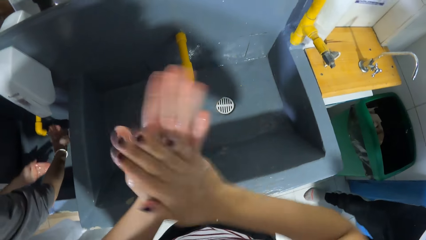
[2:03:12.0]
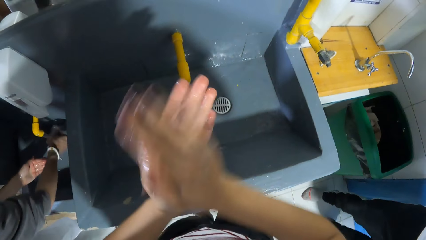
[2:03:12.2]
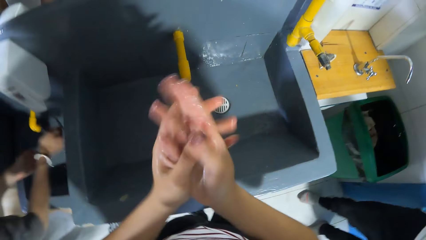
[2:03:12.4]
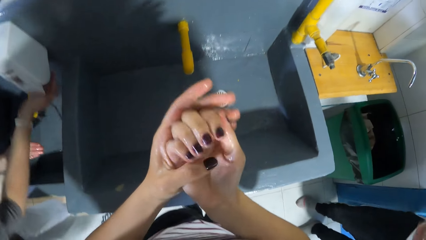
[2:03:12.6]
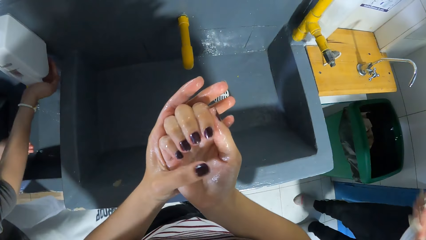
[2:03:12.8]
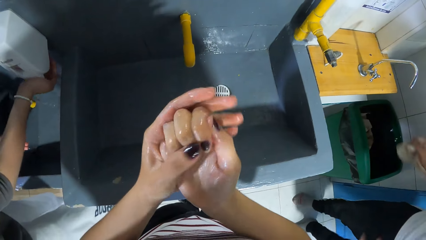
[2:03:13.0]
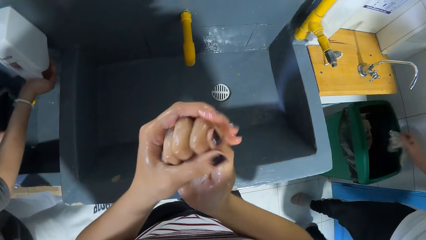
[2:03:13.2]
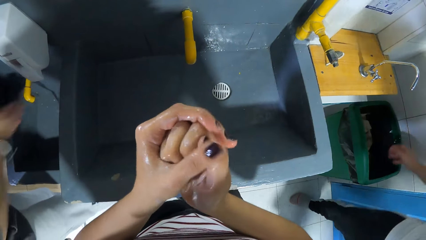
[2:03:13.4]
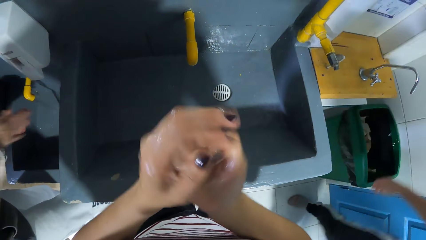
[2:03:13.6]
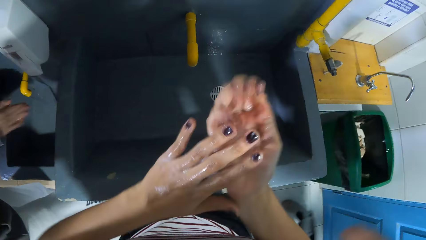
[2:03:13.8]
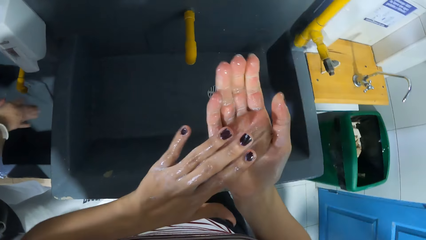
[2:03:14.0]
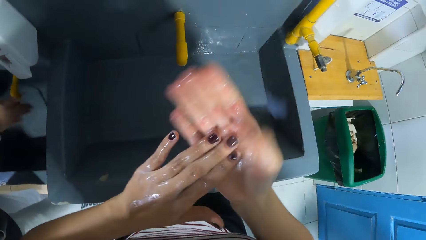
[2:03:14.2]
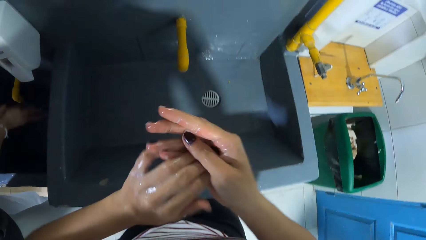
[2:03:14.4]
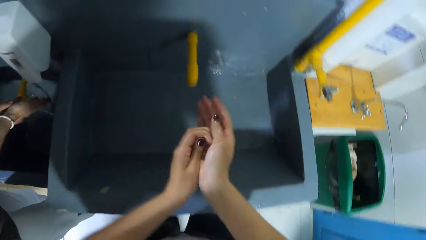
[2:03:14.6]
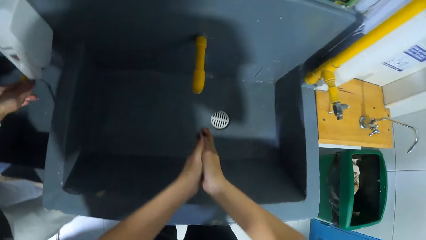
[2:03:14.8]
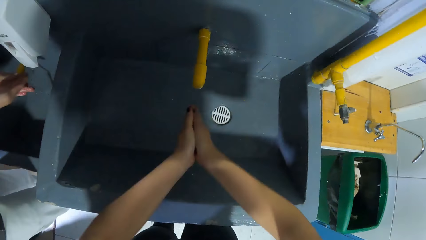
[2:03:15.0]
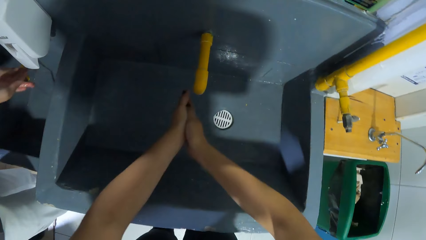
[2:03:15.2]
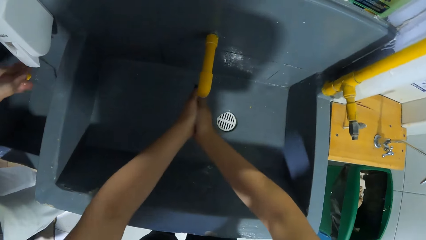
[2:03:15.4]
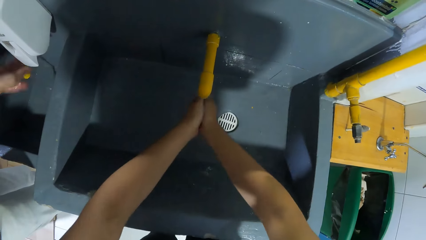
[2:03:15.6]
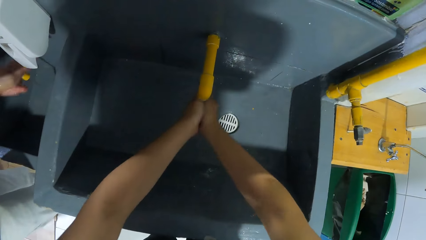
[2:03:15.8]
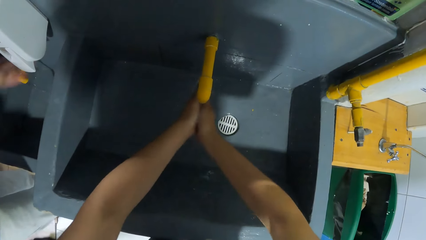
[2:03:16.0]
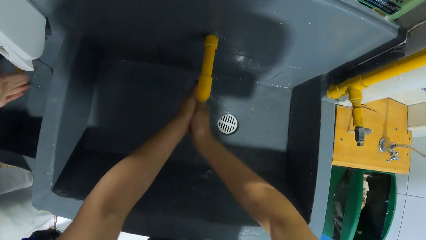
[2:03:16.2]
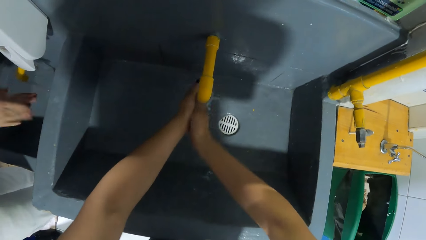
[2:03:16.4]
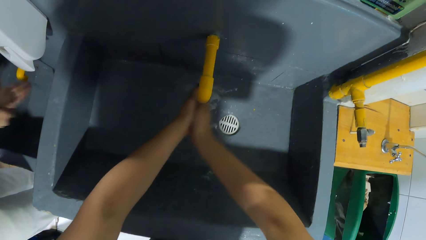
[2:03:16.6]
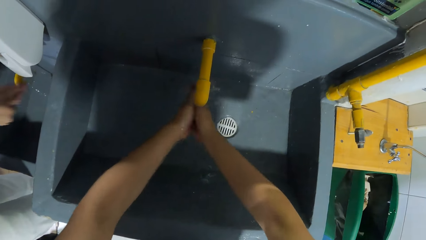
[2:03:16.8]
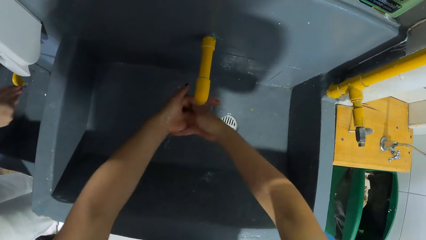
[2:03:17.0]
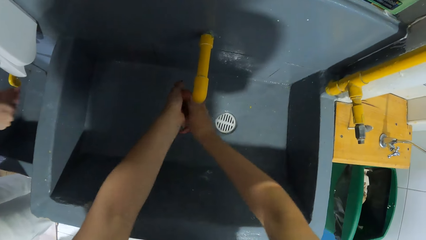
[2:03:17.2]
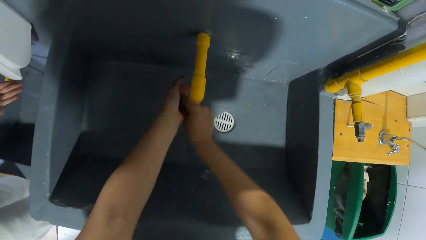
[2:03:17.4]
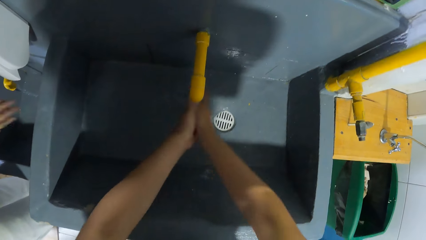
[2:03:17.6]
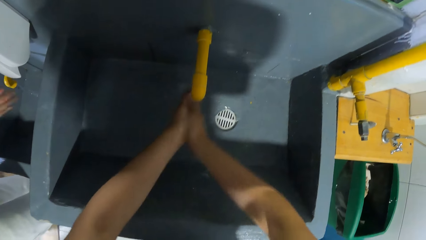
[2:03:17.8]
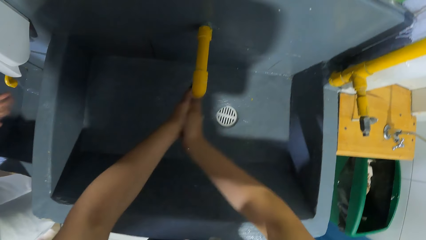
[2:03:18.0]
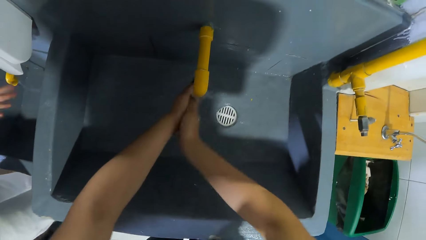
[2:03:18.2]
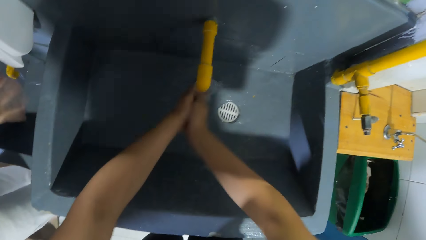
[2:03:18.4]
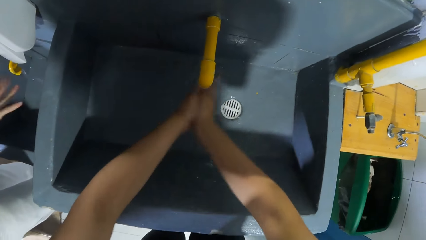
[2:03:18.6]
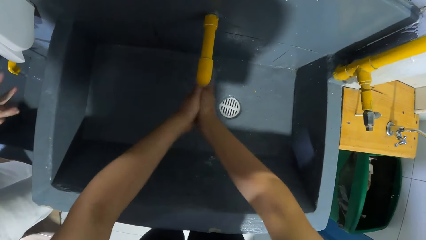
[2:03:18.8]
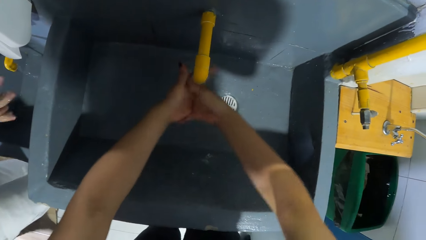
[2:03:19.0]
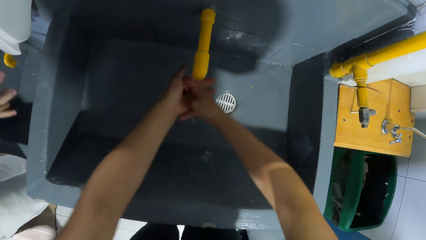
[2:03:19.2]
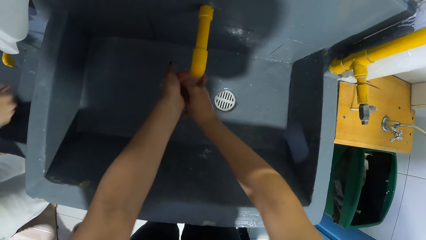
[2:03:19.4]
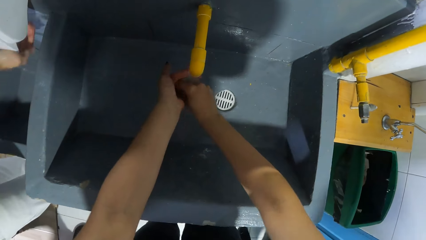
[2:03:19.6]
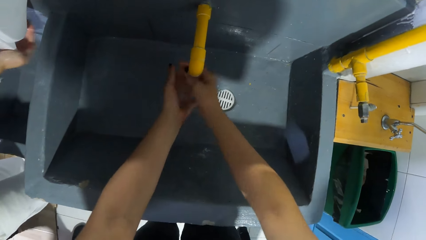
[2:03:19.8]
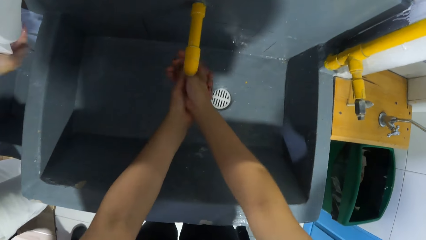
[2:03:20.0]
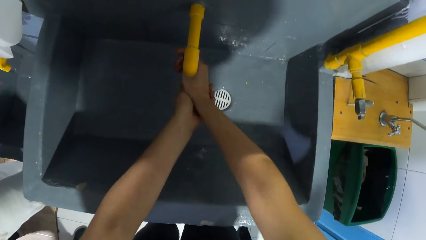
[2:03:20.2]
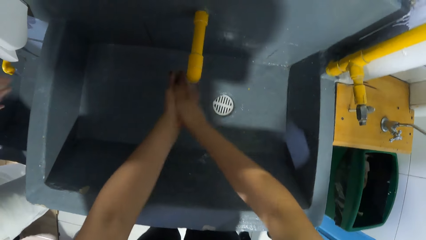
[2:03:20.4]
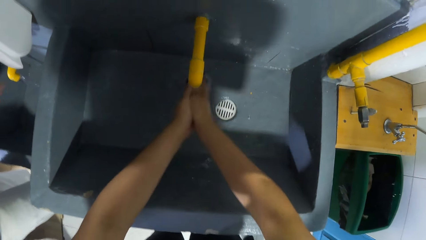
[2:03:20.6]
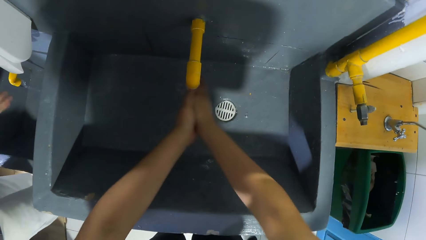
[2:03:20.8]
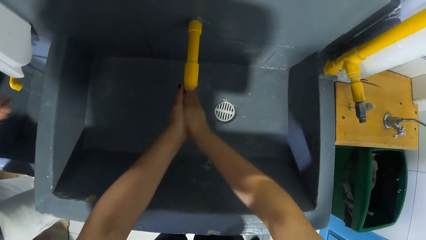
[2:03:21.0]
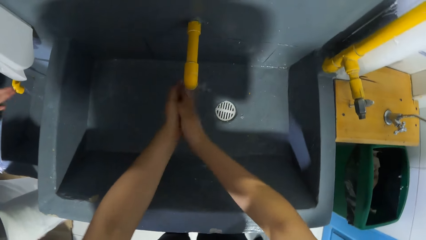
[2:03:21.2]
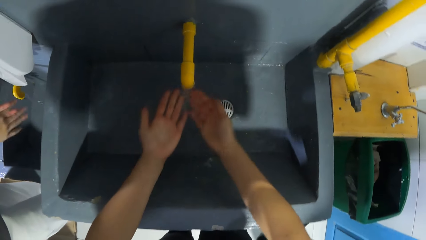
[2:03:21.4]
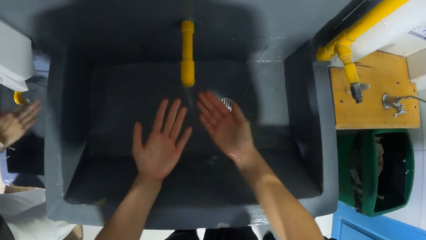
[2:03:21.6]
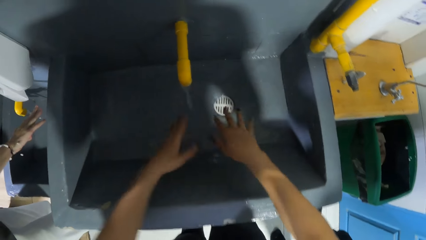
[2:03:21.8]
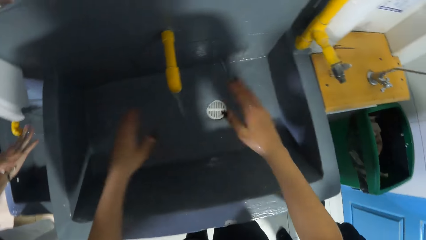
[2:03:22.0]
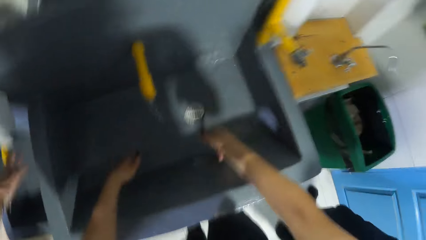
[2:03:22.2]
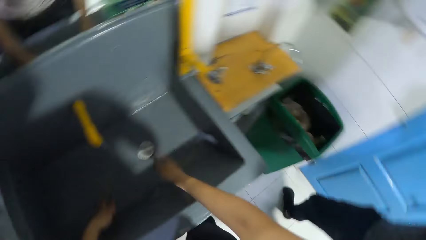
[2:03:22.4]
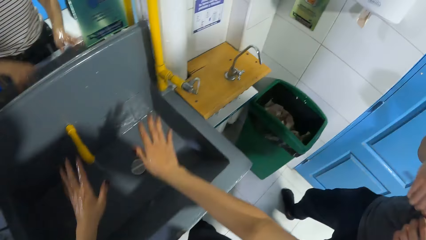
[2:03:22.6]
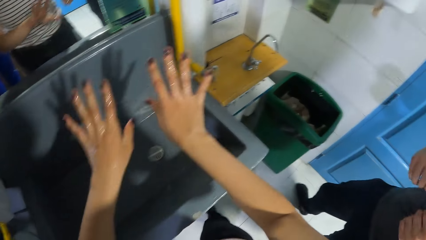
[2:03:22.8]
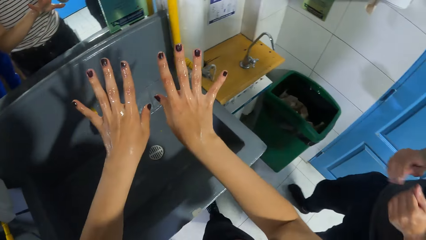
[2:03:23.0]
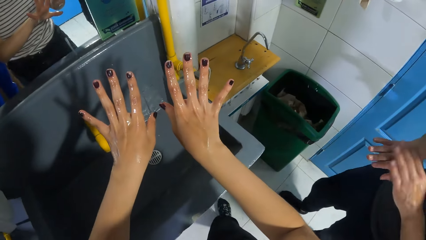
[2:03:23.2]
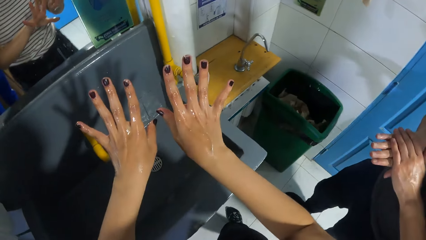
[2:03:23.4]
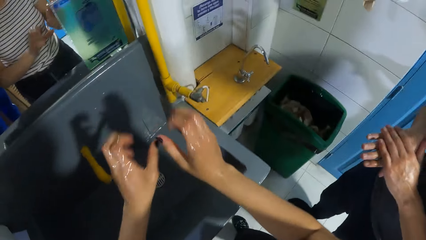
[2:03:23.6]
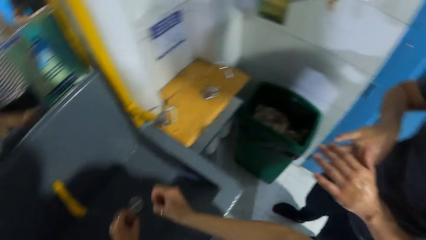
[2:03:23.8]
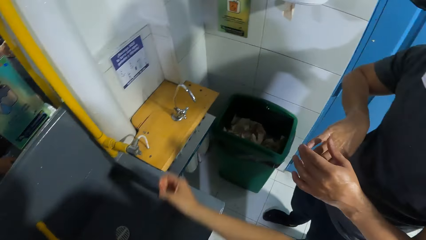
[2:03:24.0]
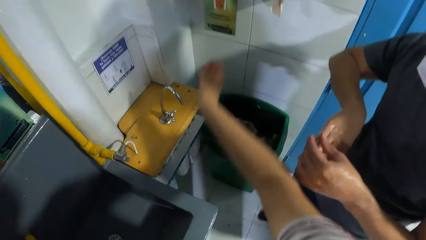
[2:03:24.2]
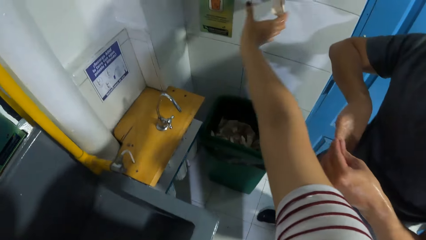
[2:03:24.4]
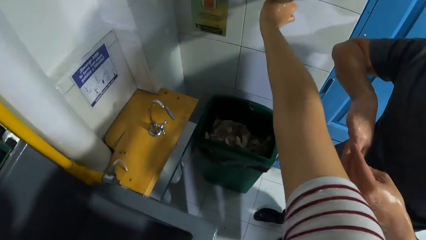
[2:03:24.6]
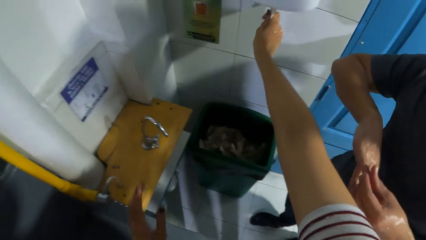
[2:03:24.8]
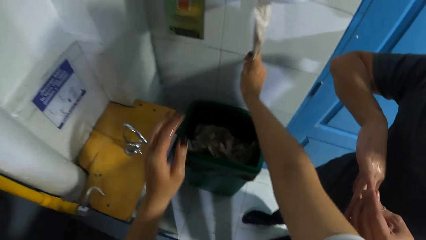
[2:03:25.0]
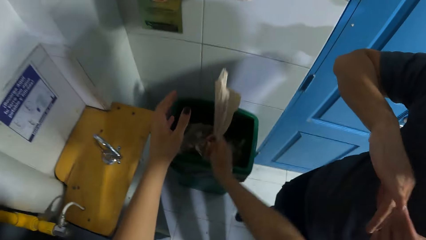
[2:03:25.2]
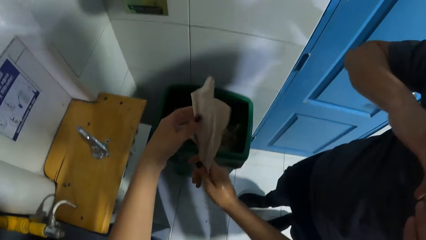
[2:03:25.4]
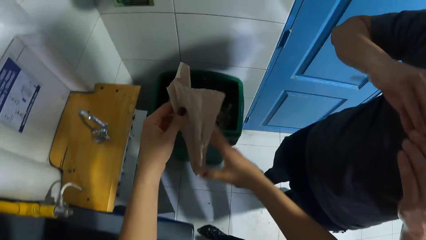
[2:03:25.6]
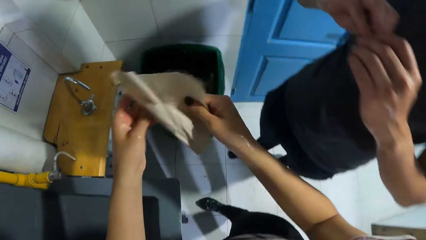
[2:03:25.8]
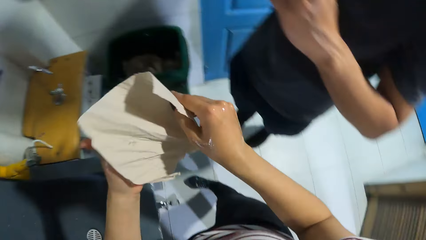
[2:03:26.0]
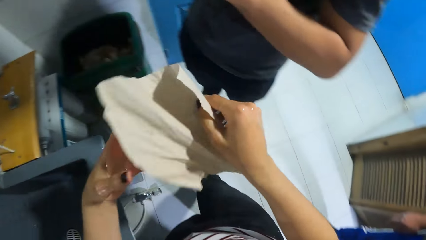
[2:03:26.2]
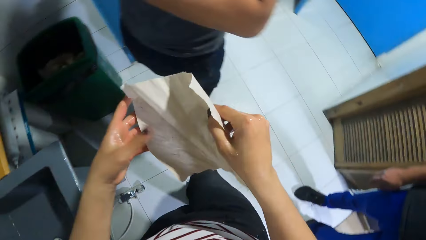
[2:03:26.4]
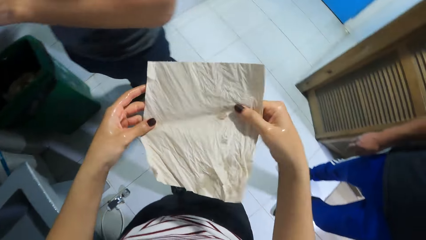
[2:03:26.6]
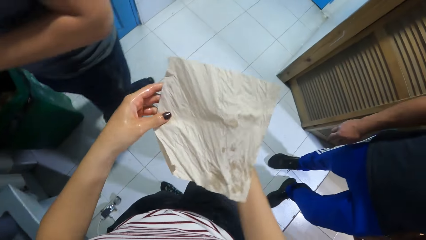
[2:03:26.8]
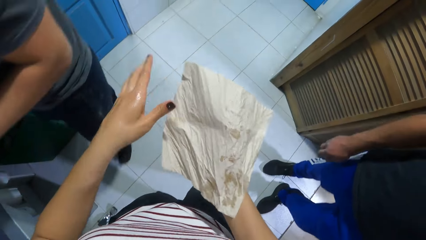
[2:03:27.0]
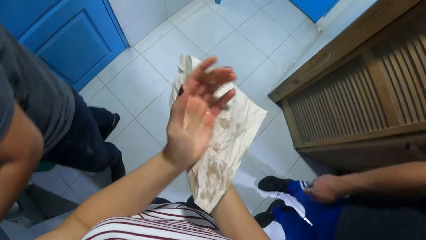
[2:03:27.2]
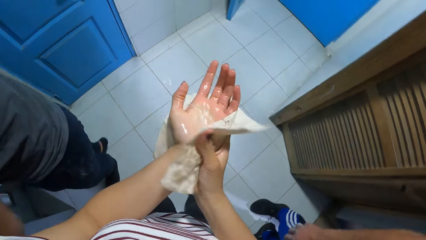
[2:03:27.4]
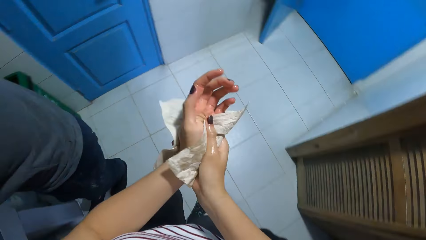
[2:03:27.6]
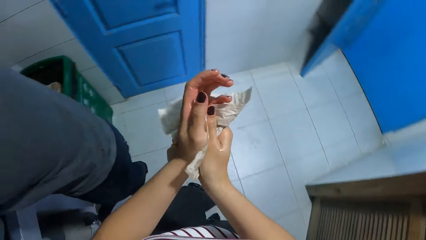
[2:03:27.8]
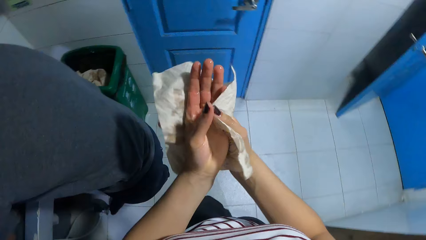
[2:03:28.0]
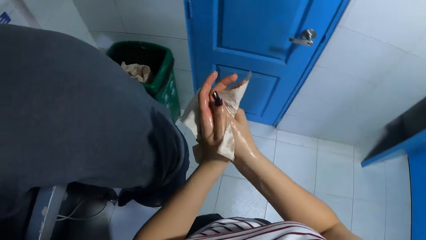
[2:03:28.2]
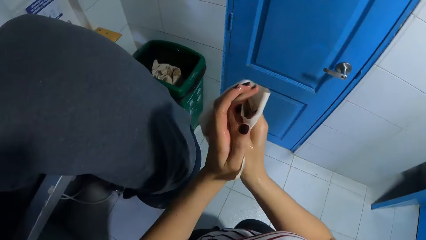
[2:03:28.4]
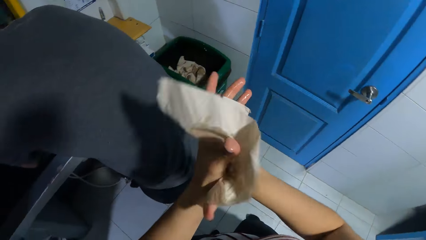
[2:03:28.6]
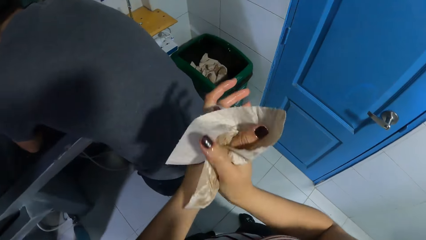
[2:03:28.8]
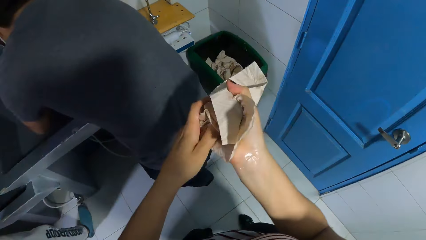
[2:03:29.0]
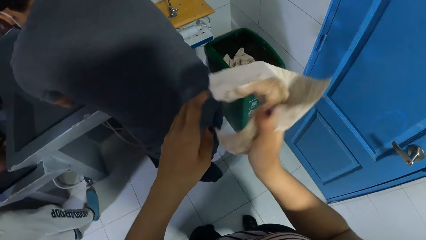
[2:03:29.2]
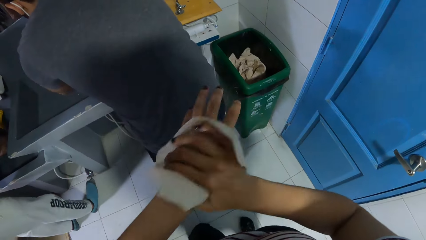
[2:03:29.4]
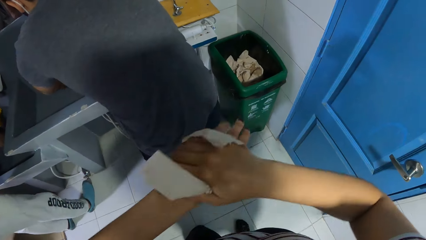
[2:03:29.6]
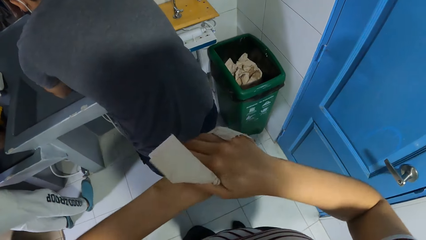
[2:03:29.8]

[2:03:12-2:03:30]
A man drops the paper towel in his right hand in a bin. The camera wearer washes her hands under the tap. She cleans water off her hands and looks at her hands. Another man cleans water off his right hand with his left hand. The camera wearer pulls a paper towel out of the paper towel dispenser with her right hand. She holds the paper towel with both hands. She places the paper towel in her left hand on her right hand. She cleans her left hand with the paper towel in her right hand. The other man washes his hands in the sink.
